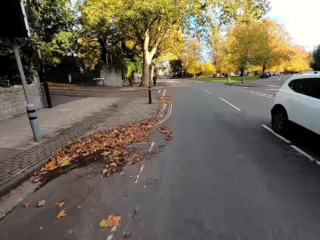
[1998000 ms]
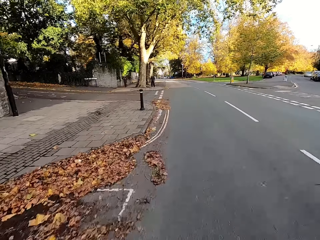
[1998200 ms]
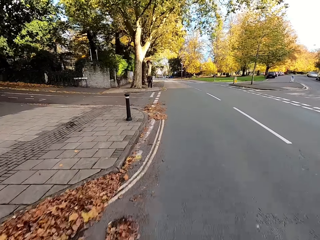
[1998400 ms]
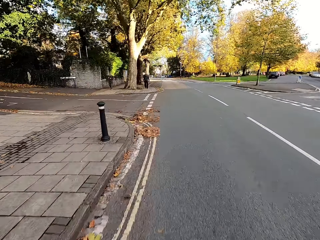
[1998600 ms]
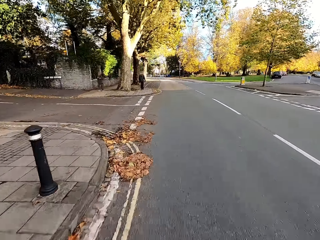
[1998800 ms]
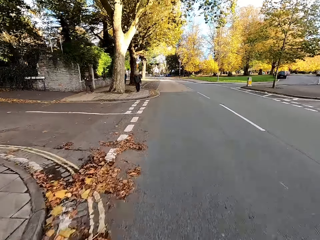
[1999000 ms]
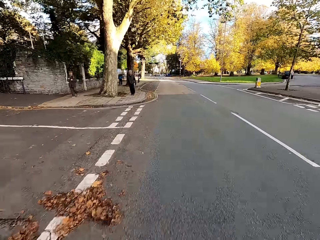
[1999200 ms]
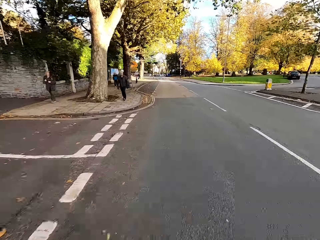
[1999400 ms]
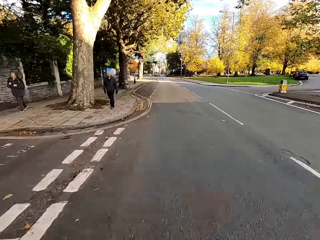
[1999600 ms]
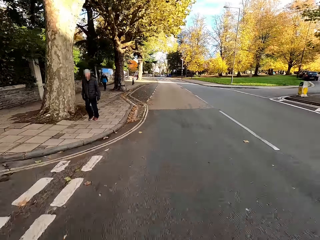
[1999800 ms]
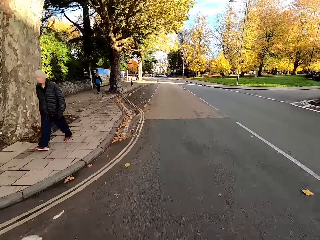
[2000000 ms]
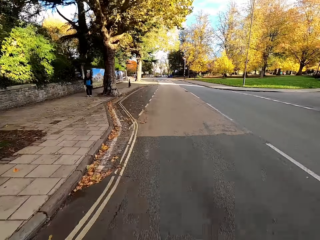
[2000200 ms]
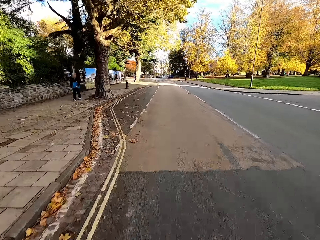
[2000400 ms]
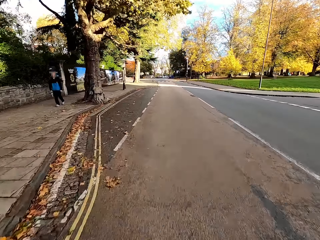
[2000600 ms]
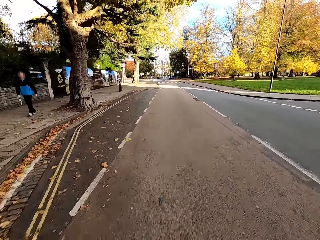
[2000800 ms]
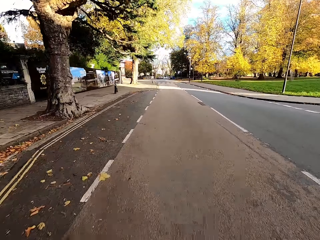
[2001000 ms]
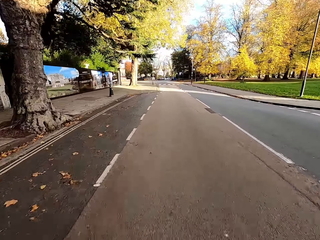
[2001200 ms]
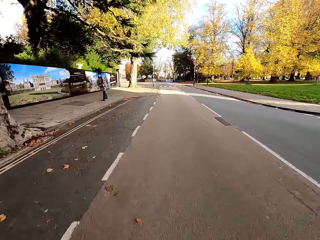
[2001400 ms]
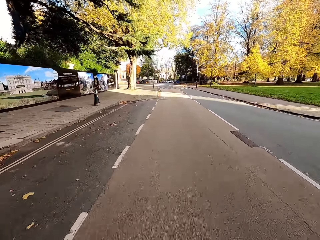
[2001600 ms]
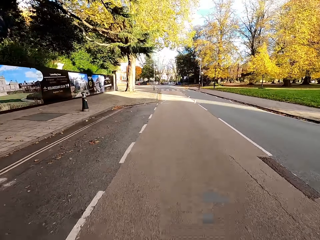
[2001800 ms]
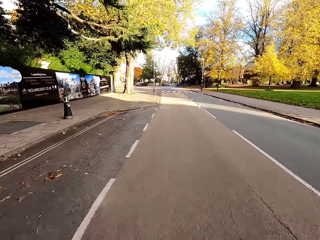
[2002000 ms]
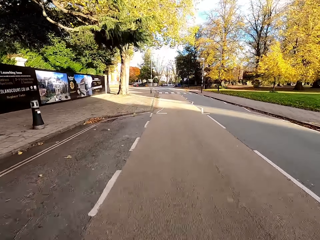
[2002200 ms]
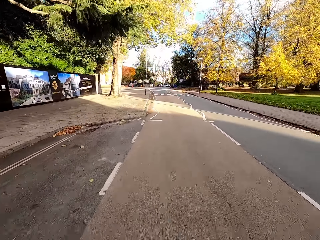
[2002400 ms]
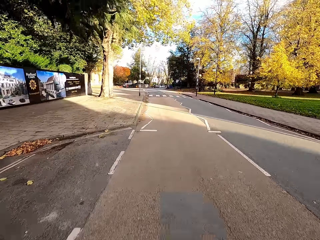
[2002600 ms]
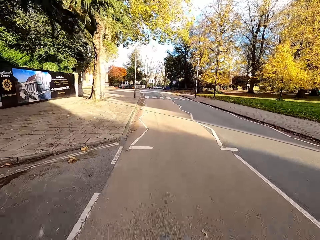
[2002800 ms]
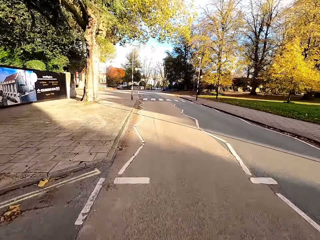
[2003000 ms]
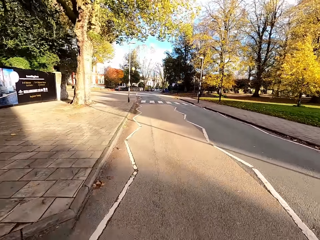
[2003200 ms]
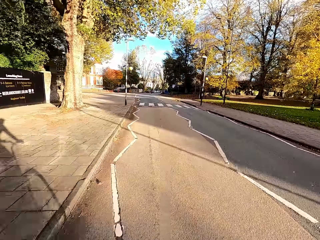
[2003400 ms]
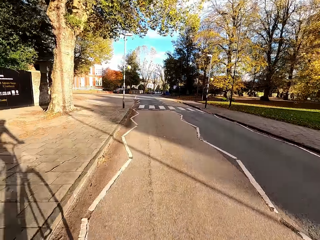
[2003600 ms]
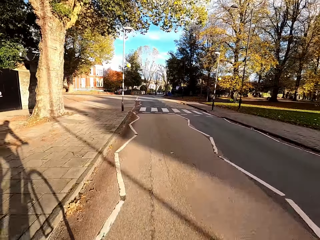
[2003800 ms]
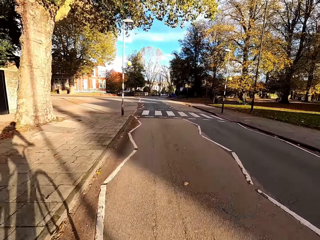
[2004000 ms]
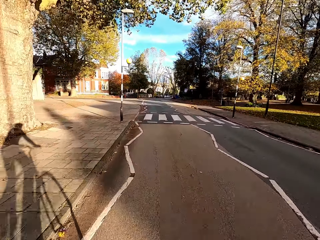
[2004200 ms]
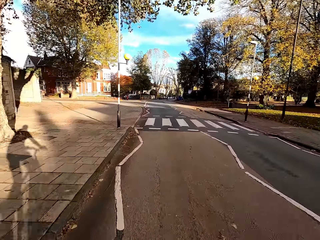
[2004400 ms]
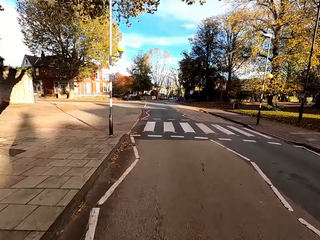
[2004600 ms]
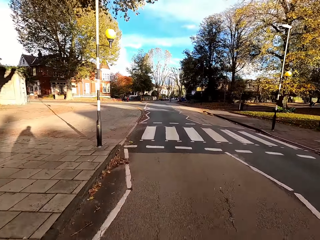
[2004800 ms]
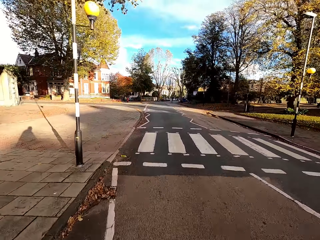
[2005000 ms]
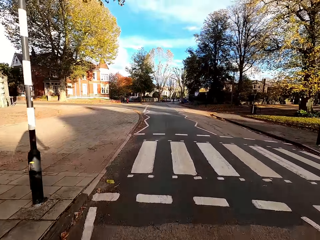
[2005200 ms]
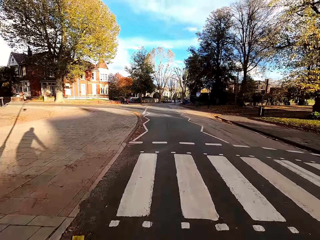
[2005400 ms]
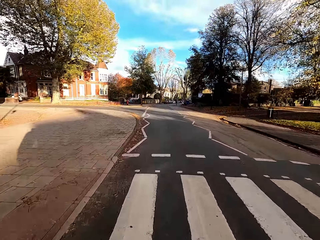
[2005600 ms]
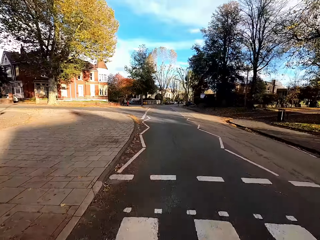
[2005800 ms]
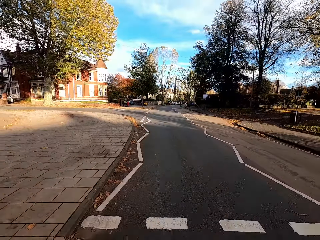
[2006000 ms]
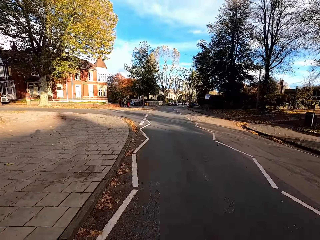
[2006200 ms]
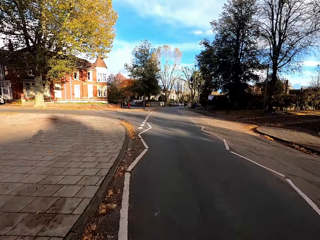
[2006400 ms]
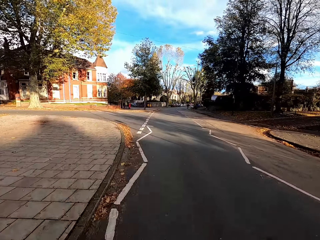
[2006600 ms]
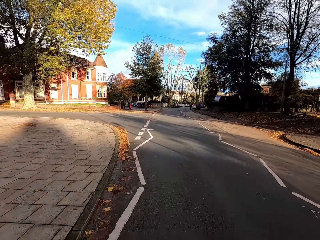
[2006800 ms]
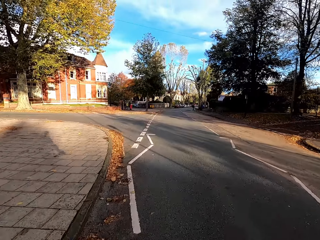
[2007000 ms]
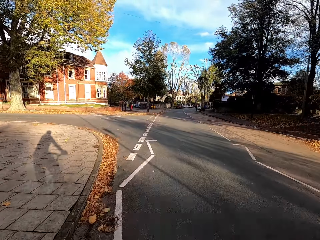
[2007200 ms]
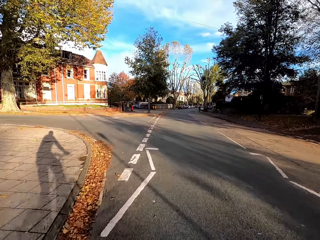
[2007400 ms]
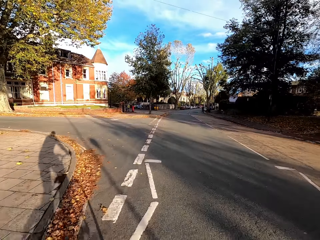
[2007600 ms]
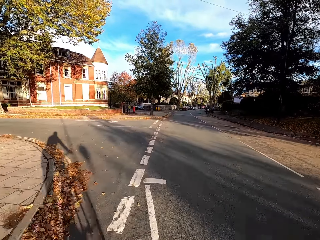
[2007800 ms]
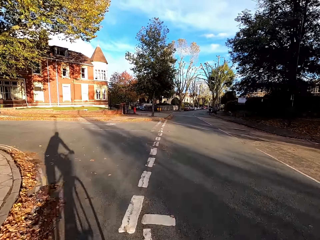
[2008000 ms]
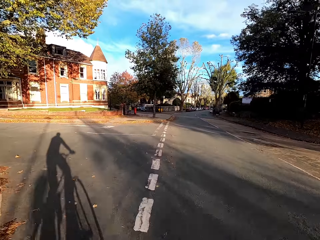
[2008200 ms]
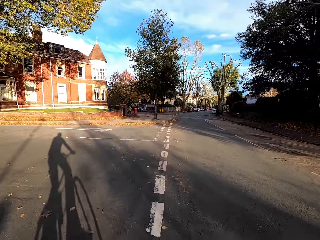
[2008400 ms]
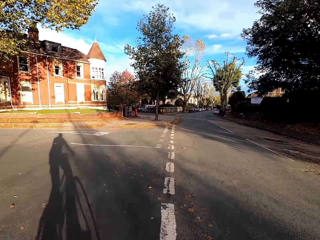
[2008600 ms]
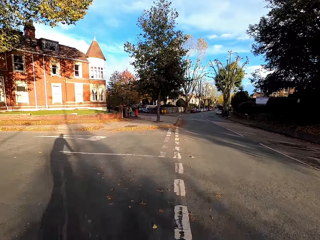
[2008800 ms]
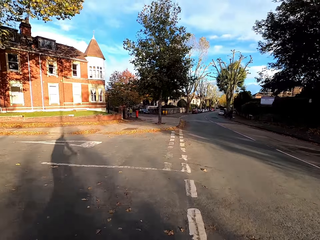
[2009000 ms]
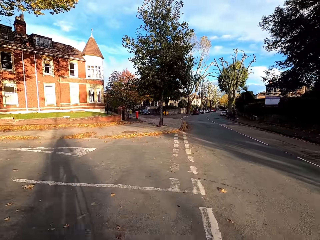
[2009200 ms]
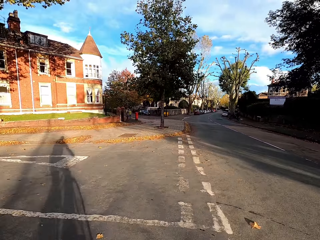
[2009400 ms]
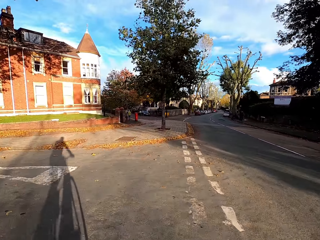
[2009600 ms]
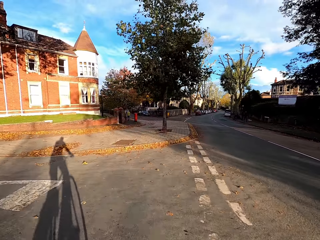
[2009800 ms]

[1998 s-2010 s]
A white car drives past the camera wearer. A man walks past the camera wearer. Another man walks past the camera wearer.

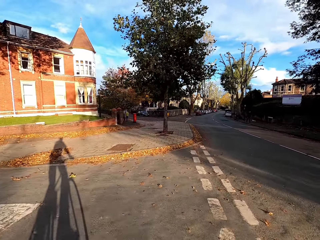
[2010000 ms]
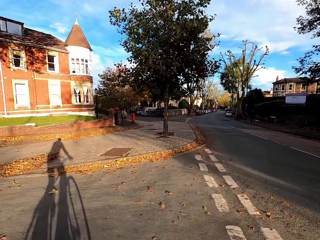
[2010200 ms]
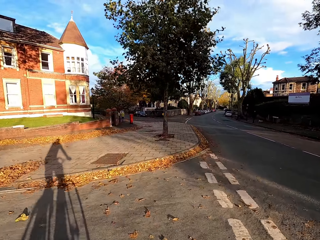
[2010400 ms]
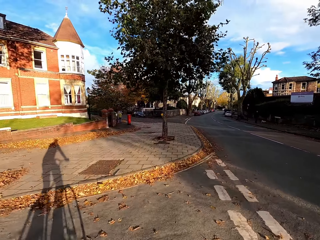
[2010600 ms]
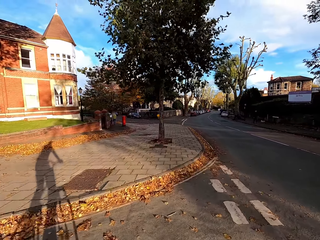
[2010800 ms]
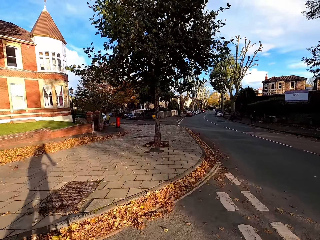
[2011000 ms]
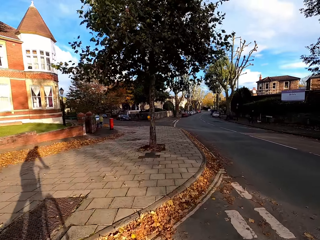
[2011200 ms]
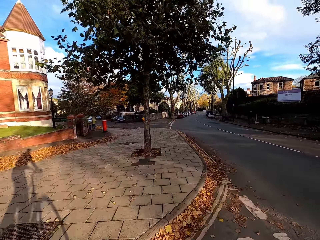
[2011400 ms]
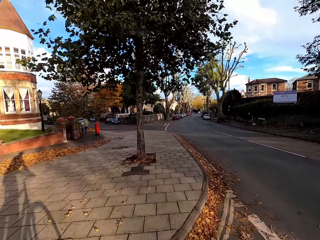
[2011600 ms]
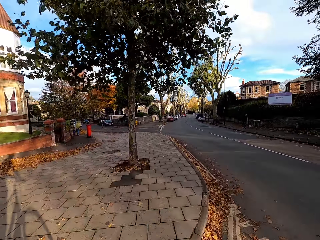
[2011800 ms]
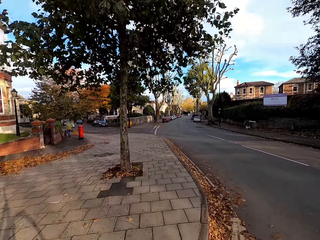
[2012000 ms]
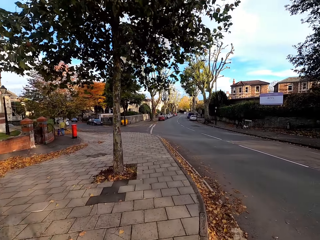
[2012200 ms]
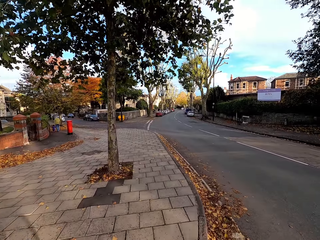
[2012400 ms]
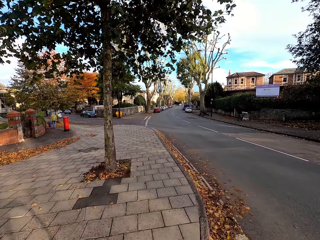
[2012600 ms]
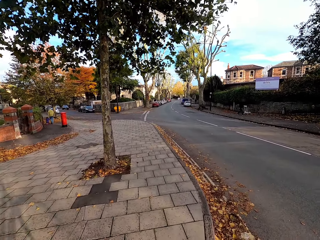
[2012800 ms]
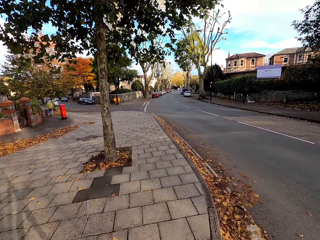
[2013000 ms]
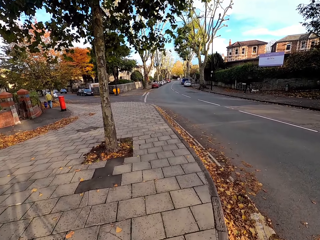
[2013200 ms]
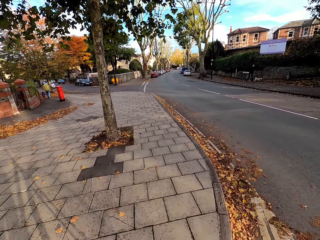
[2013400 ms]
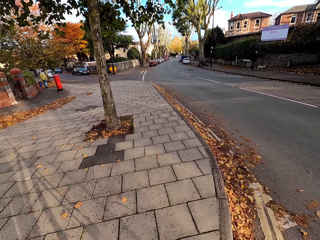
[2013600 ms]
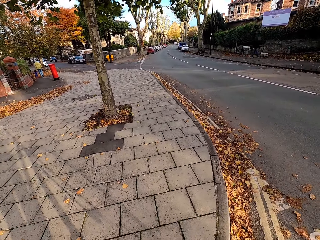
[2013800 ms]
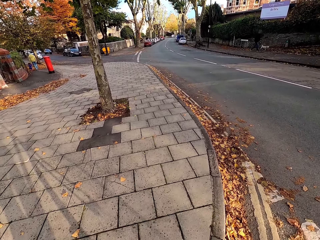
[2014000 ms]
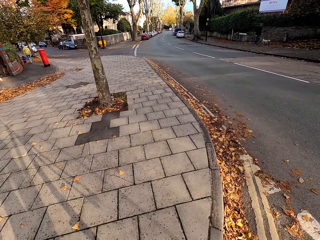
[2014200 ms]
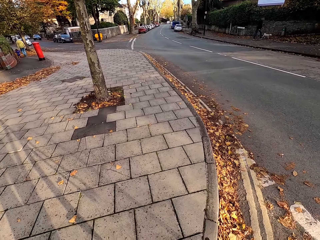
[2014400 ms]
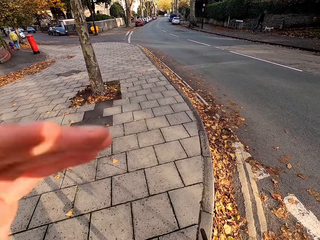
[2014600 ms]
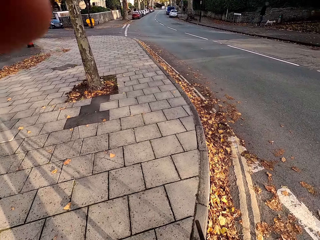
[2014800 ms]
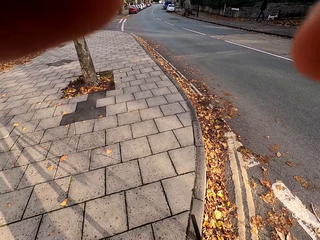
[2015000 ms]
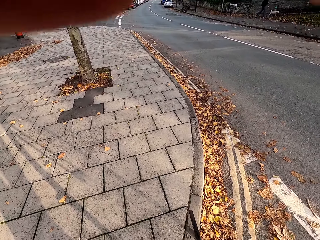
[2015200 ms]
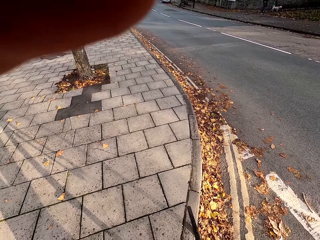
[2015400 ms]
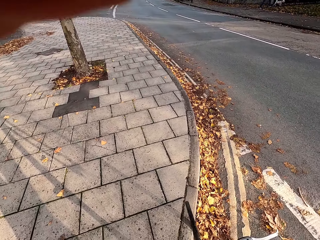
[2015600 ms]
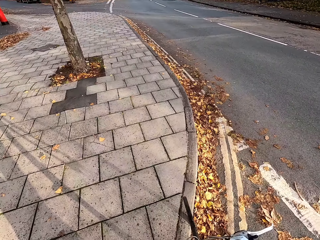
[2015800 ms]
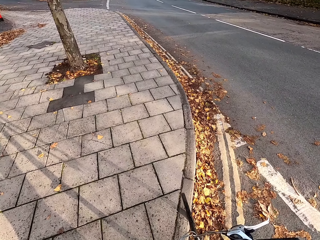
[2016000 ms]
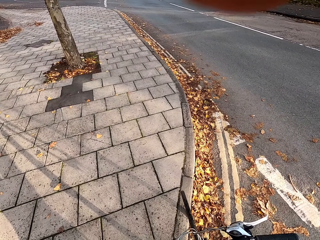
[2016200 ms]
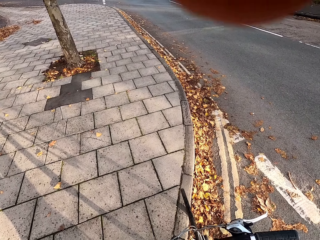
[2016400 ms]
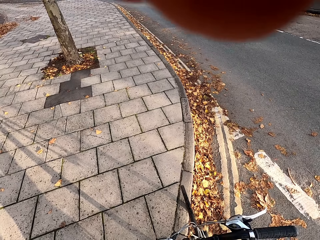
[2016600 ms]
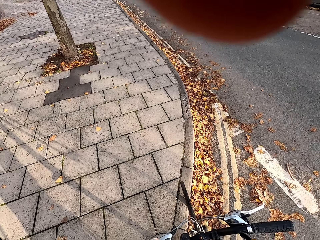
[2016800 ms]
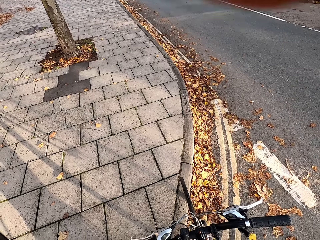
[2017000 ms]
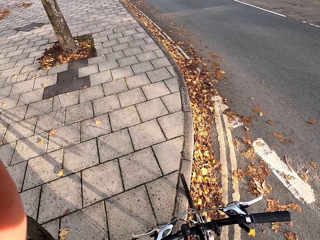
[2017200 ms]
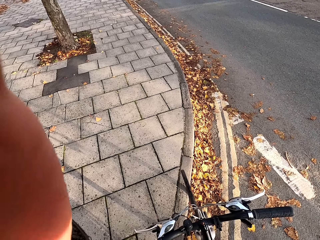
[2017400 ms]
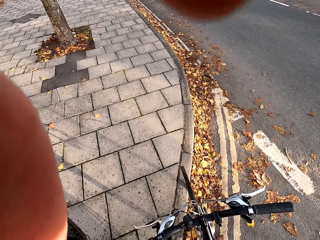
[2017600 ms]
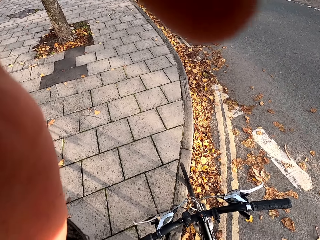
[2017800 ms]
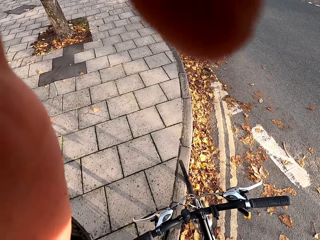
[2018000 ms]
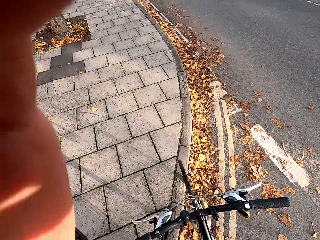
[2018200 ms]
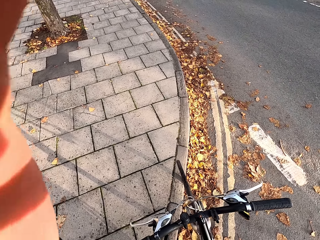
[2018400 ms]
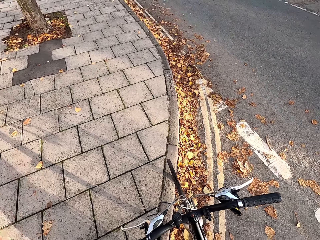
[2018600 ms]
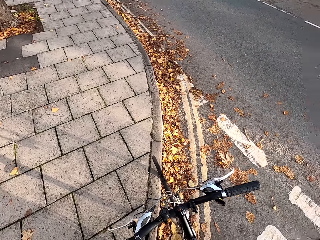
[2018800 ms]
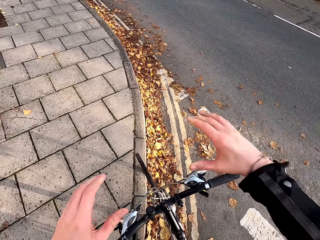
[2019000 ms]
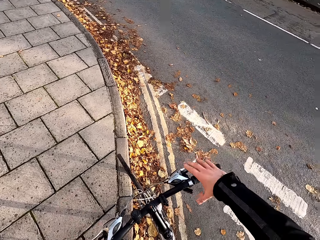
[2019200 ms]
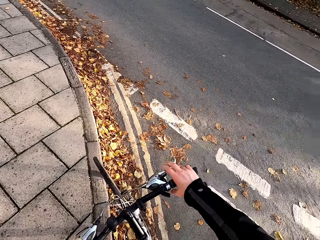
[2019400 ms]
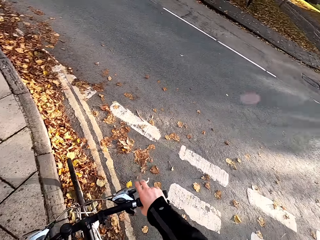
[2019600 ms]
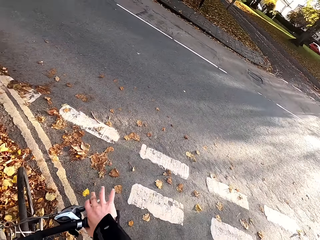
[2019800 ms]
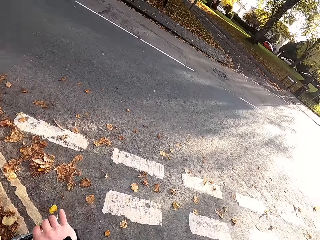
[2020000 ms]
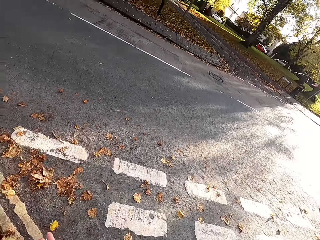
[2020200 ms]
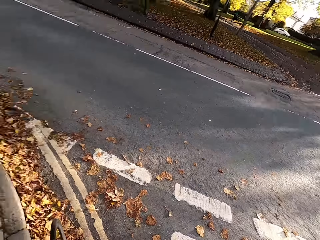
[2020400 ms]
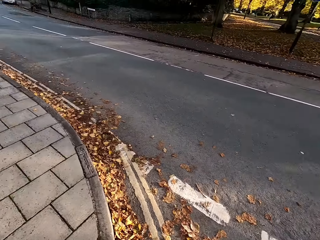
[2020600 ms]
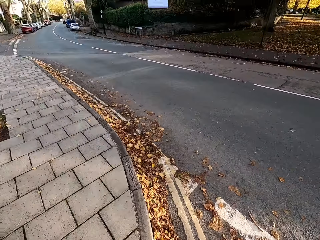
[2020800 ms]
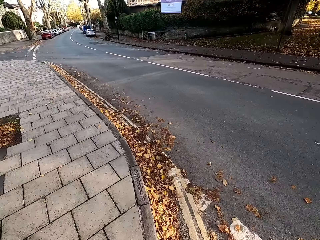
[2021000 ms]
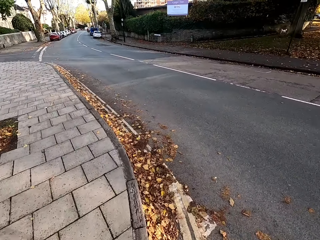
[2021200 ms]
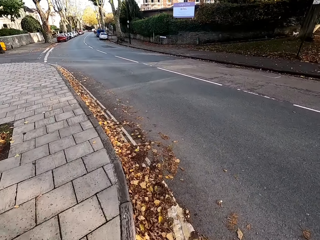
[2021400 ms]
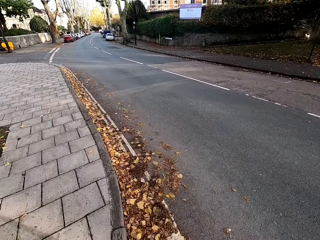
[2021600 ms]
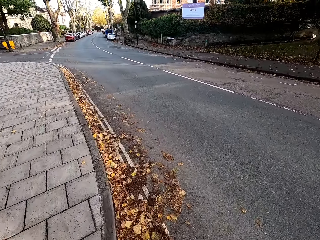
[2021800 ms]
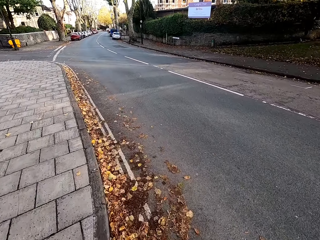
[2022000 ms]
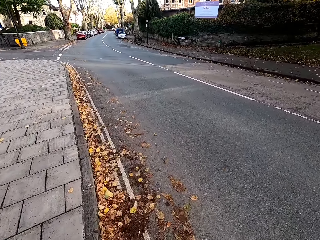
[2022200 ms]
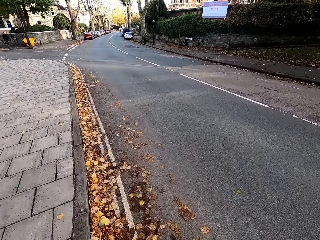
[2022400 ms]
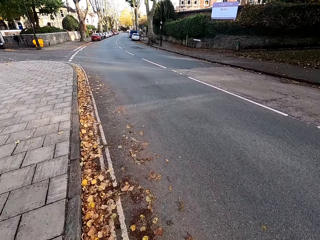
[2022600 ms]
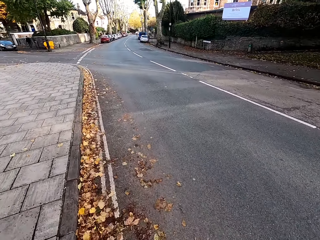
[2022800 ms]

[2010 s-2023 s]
The camera wearer stops beside the road. He lifts the hand up. He adjusts his camera with both hands. He places both hands on the bicycle handle. He rides the bicycle along the road.
